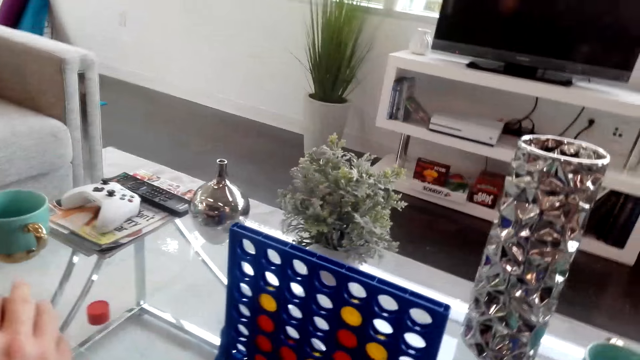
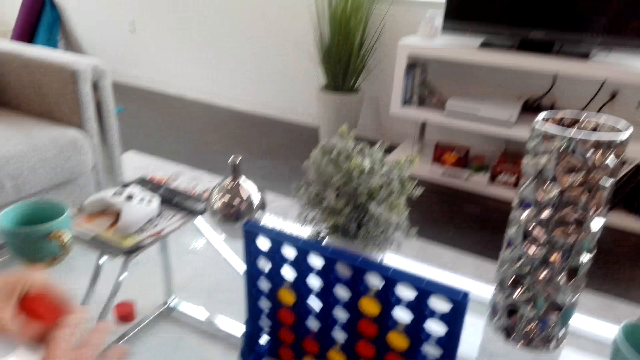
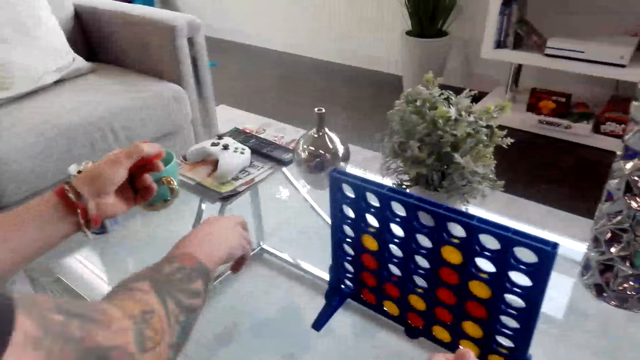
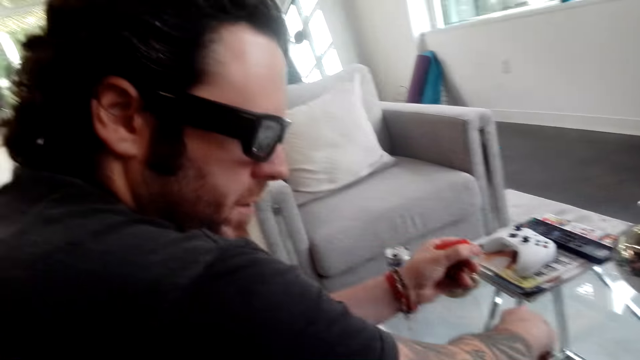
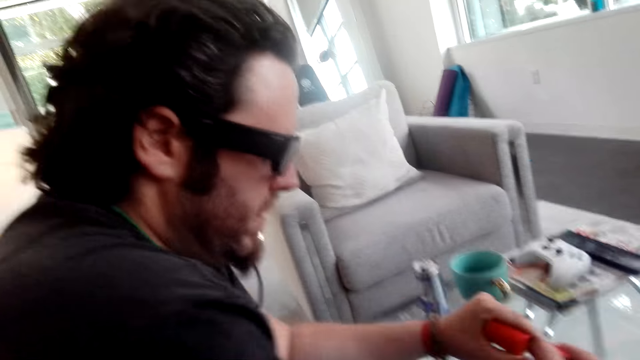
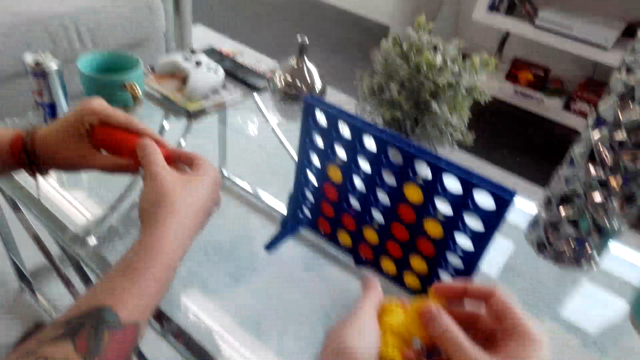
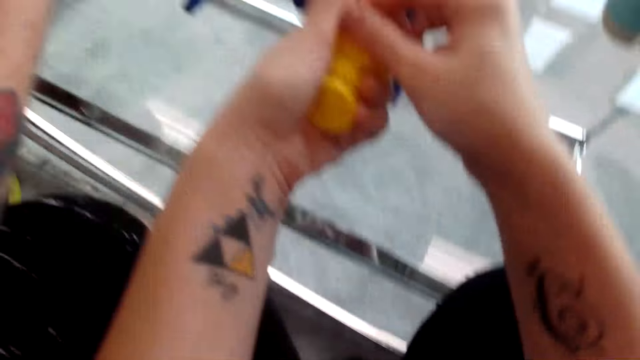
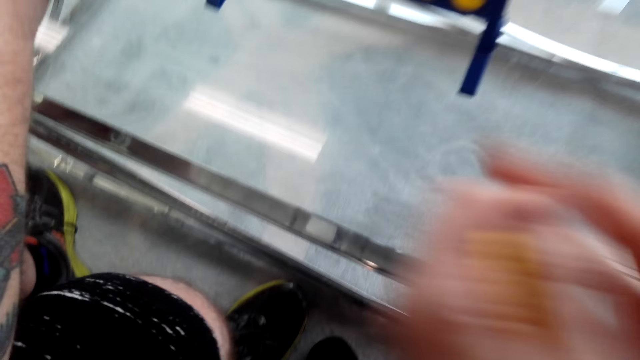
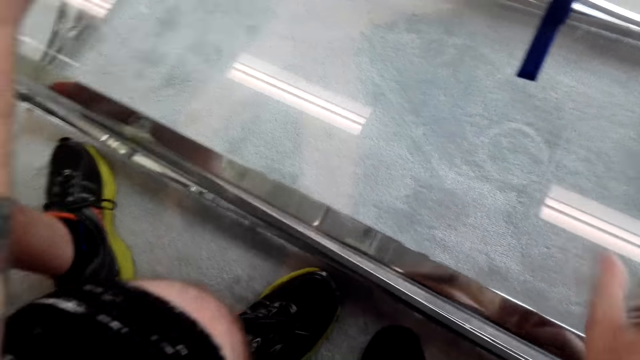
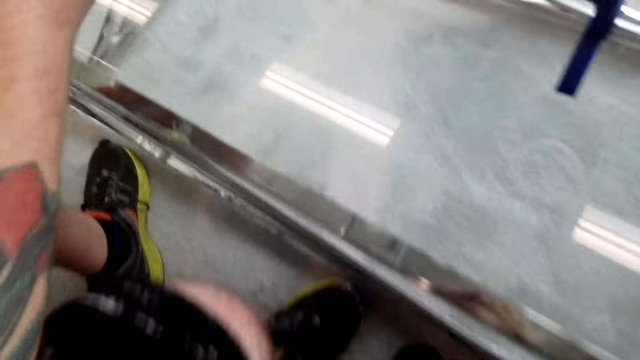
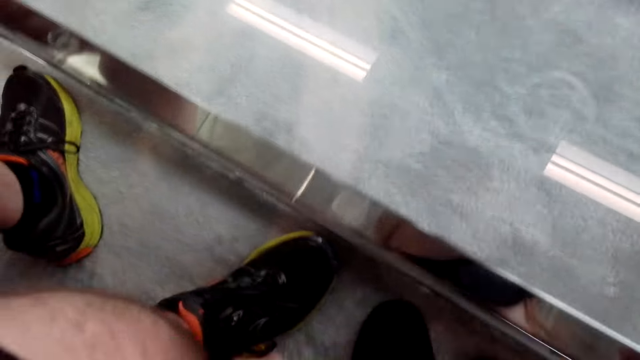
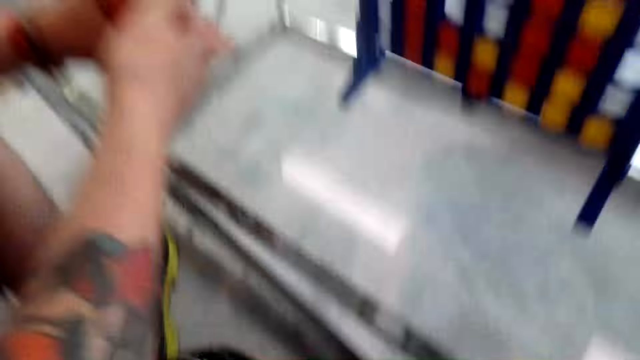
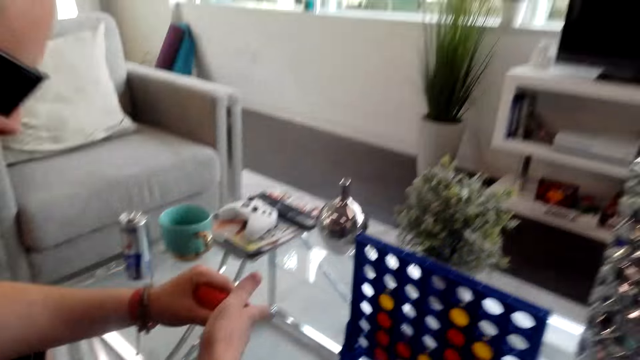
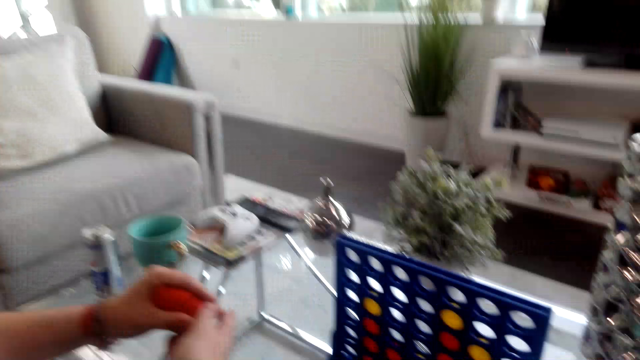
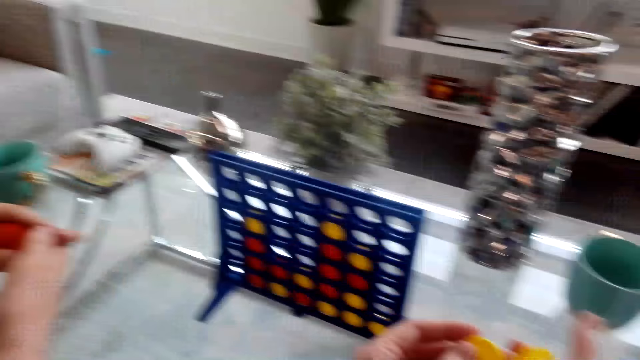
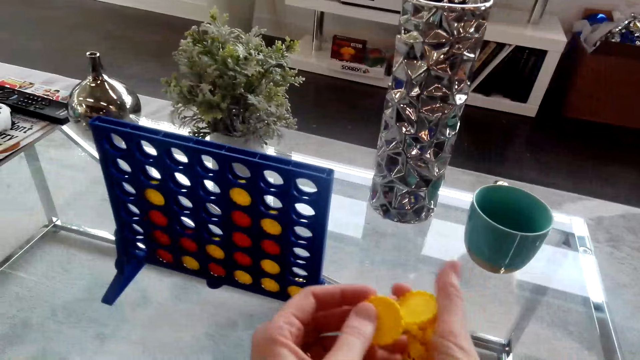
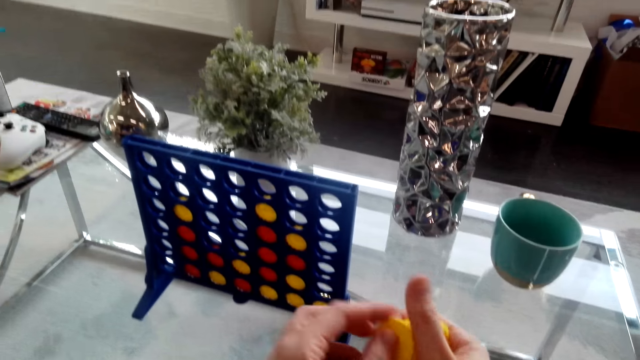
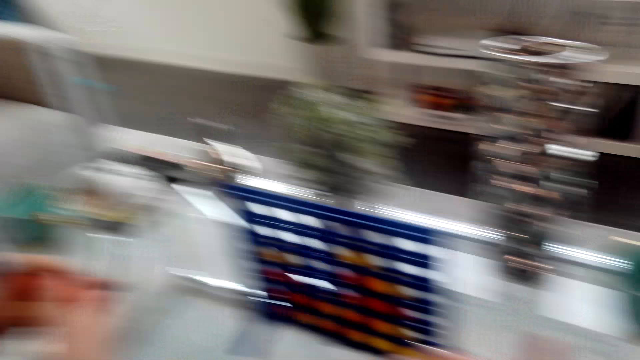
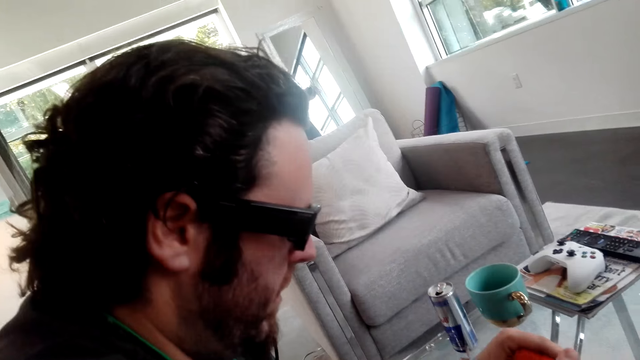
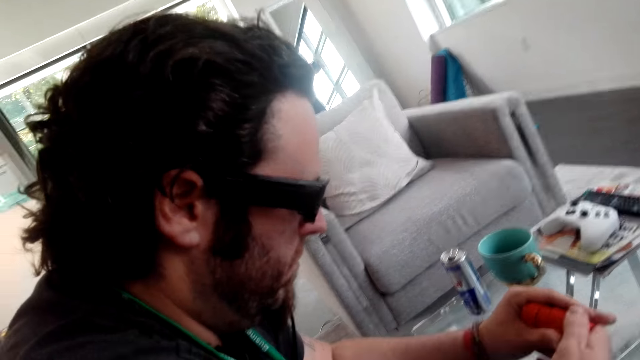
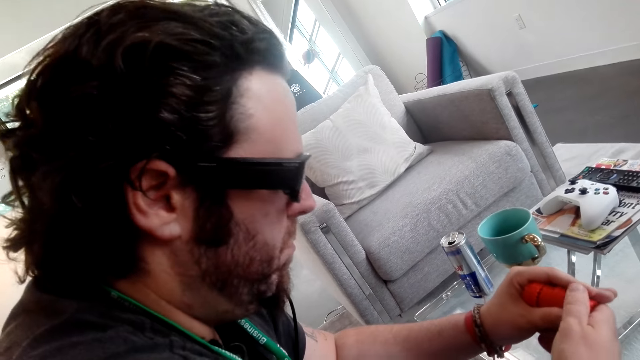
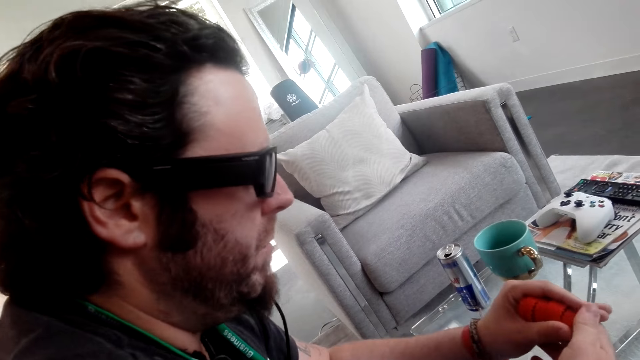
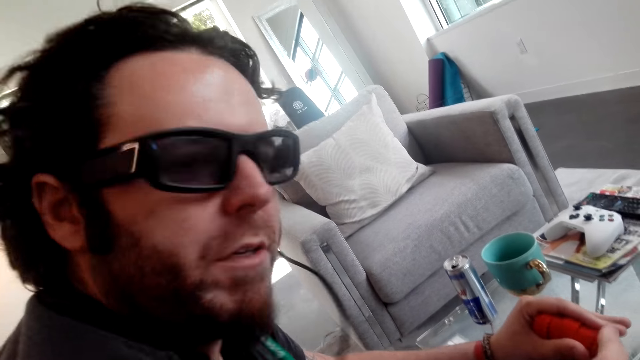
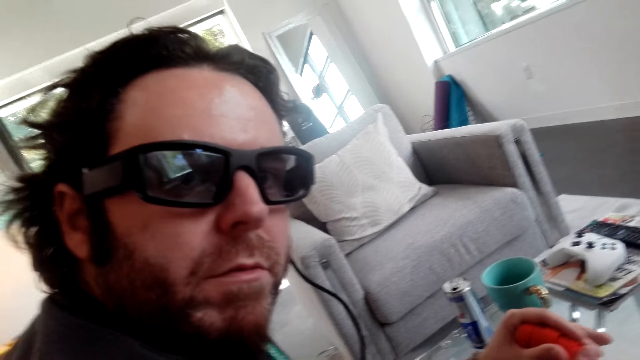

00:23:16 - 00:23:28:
A man arranges colorful dice casino poker chips on his hands. The camera wearer talks to the man.

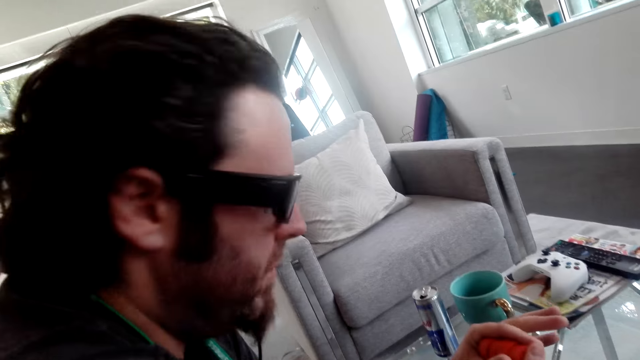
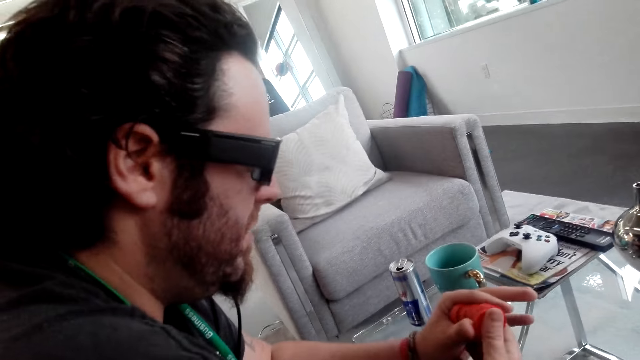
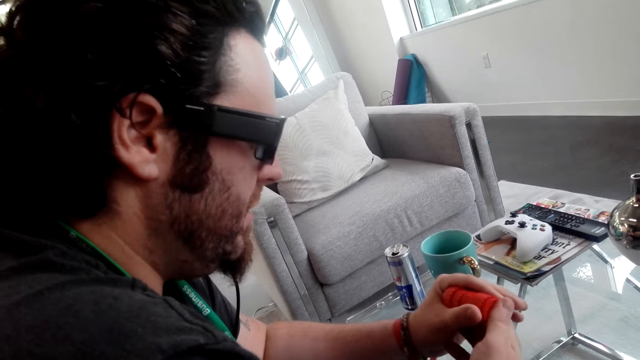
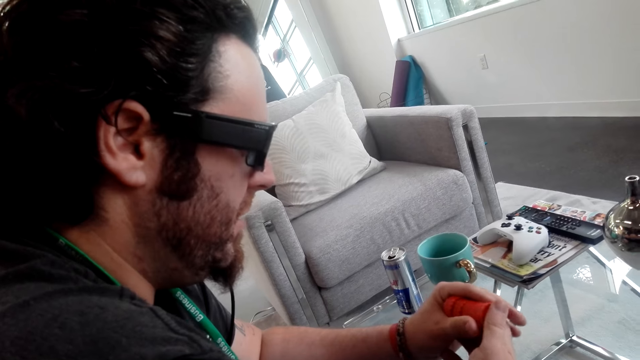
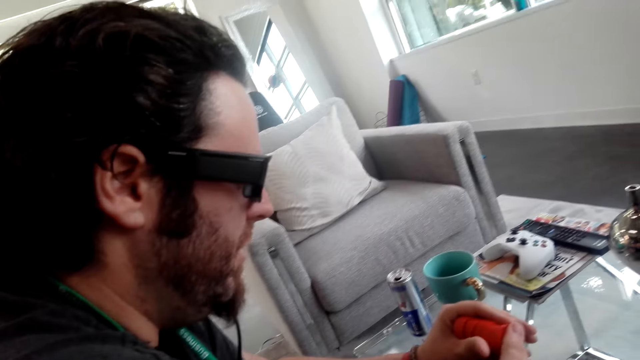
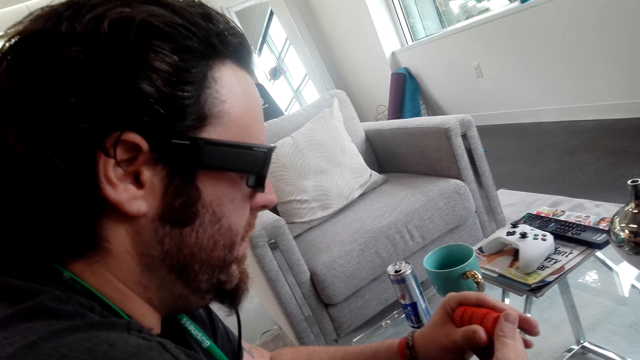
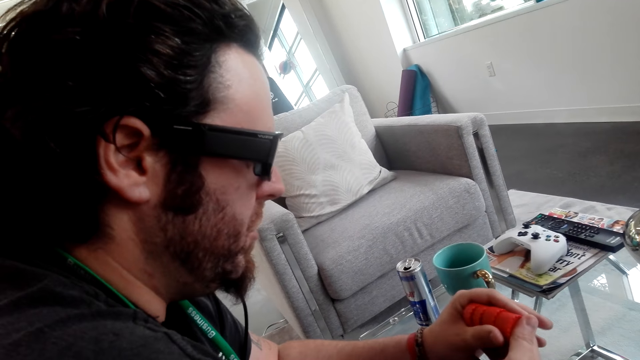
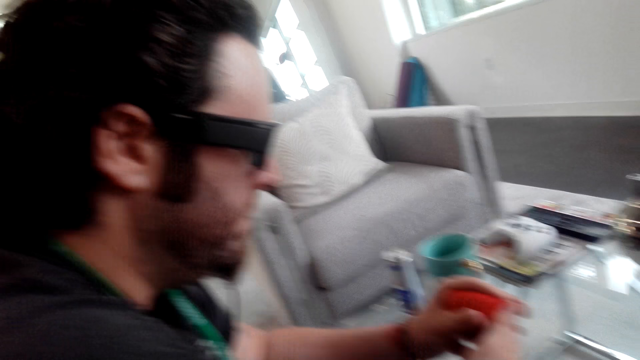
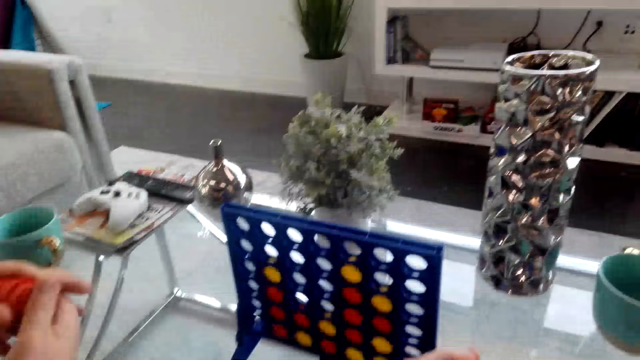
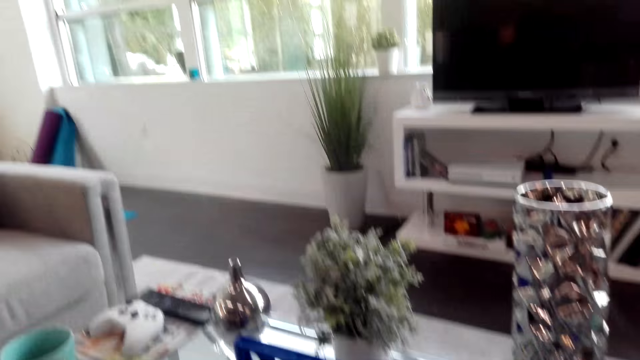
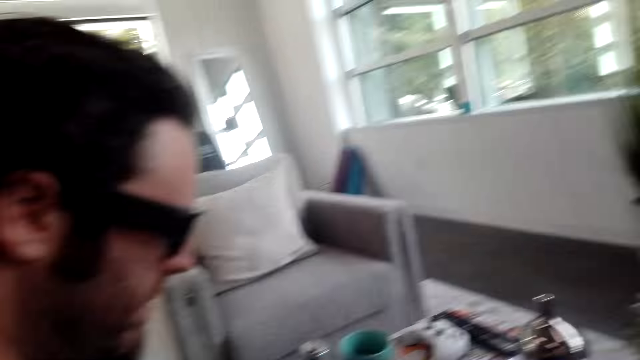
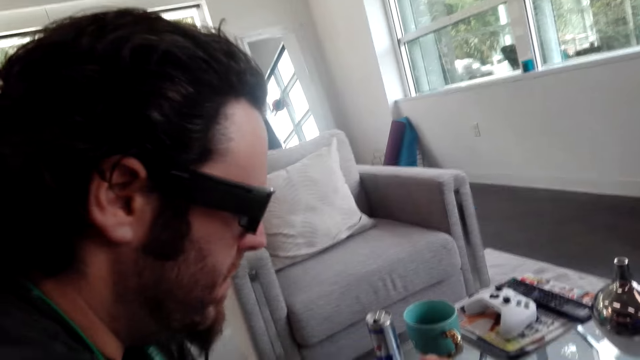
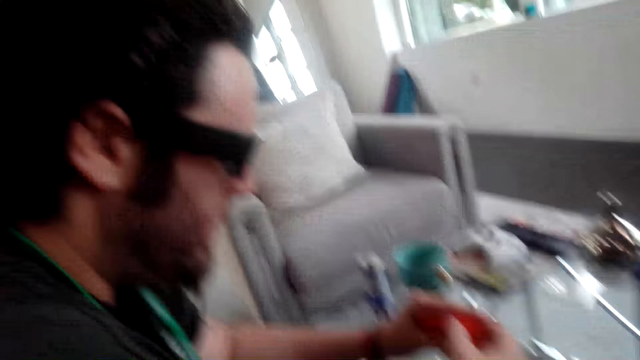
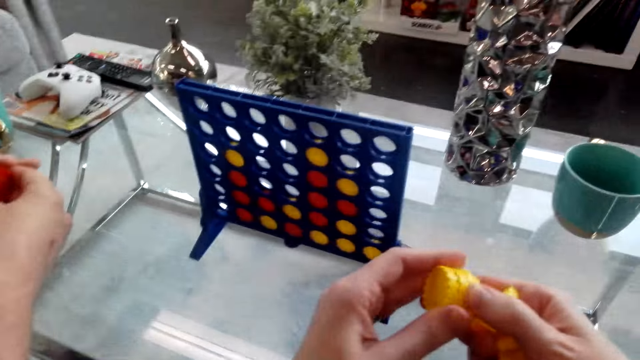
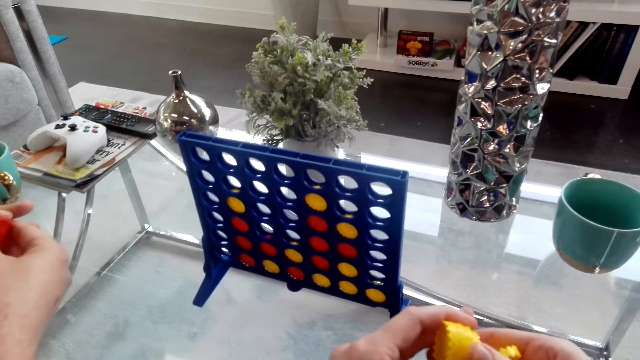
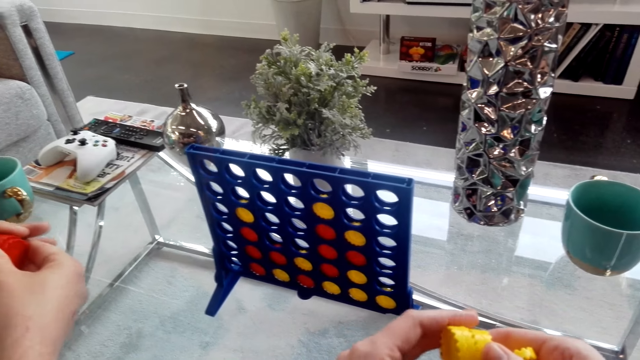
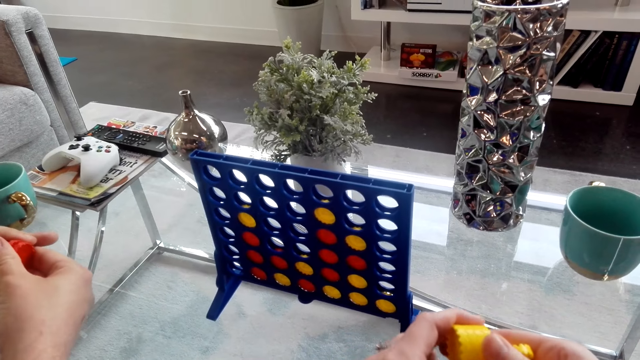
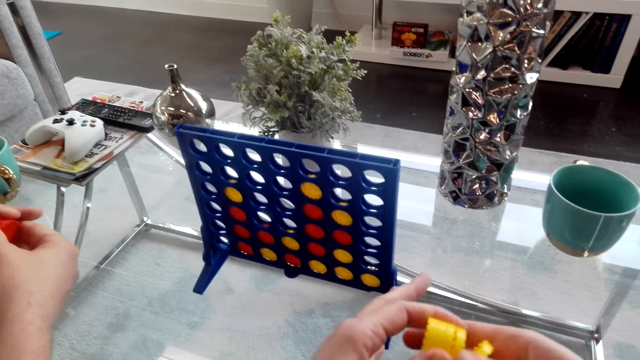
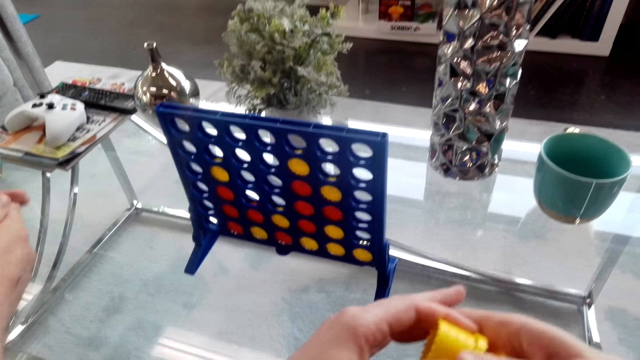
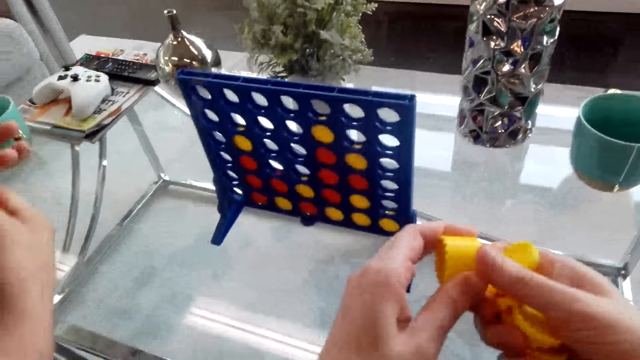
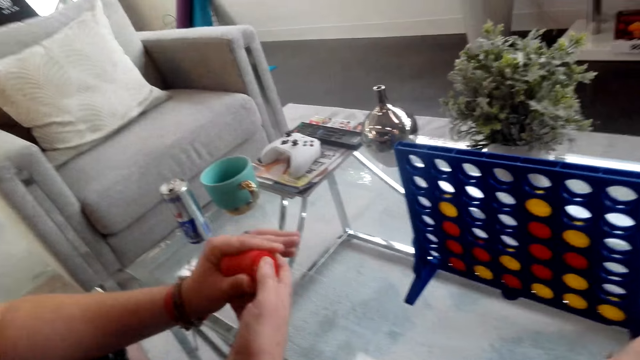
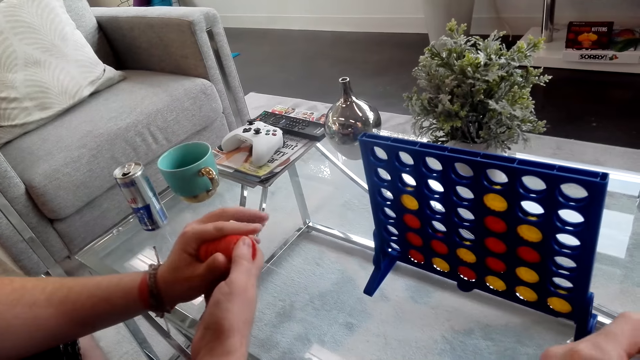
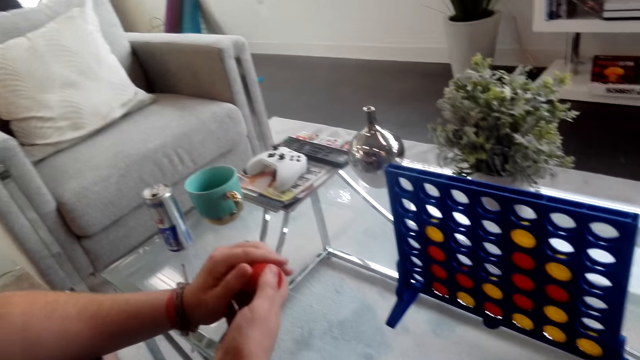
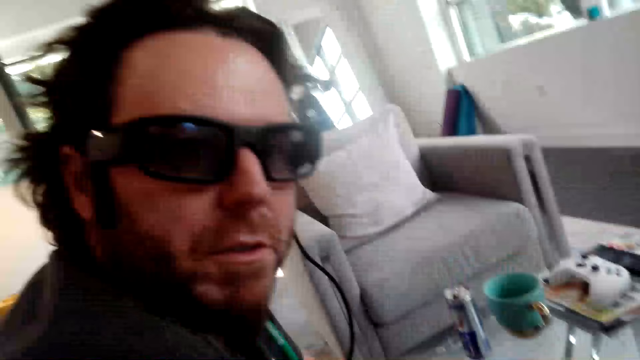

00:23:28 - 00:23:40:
The camera wearer arranges colorful dice casino poker chips on her hands.
